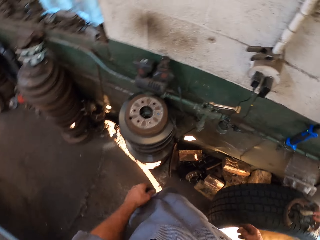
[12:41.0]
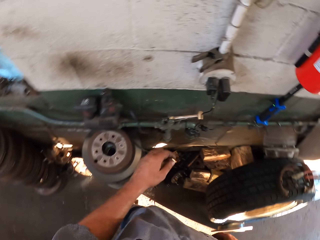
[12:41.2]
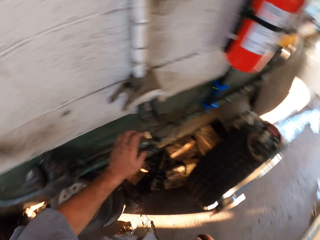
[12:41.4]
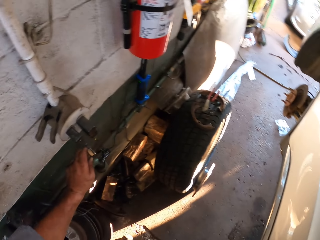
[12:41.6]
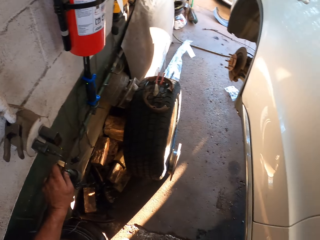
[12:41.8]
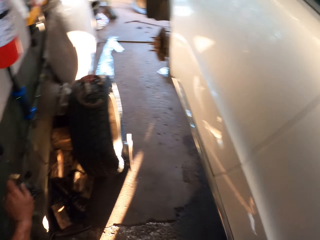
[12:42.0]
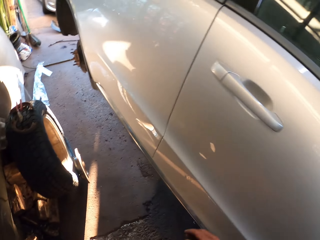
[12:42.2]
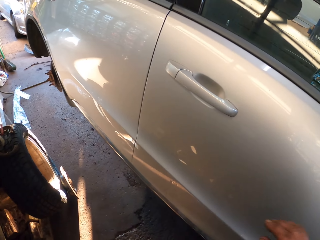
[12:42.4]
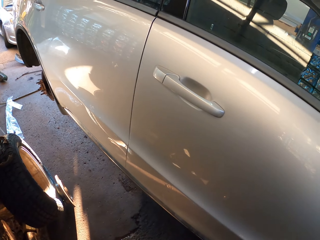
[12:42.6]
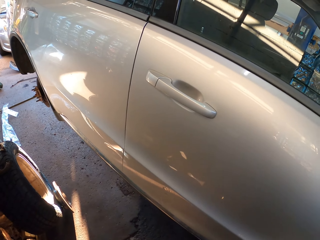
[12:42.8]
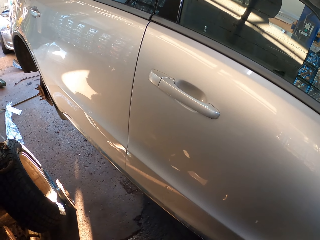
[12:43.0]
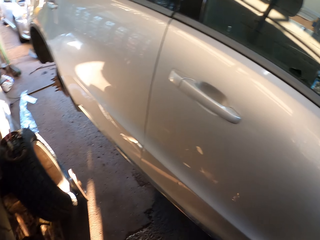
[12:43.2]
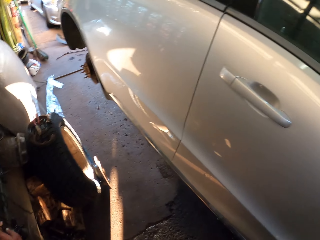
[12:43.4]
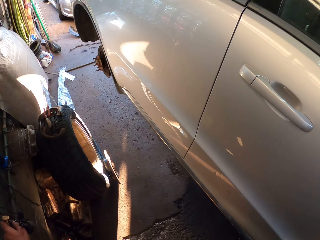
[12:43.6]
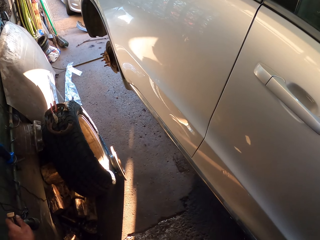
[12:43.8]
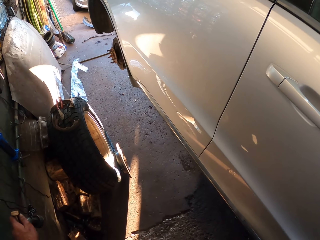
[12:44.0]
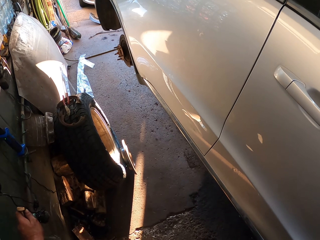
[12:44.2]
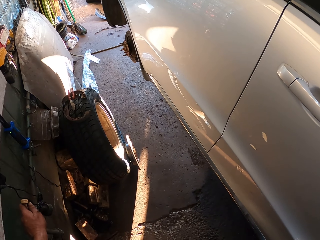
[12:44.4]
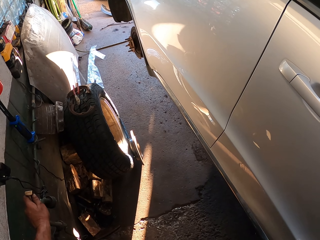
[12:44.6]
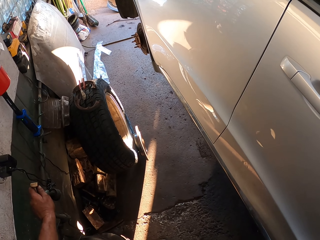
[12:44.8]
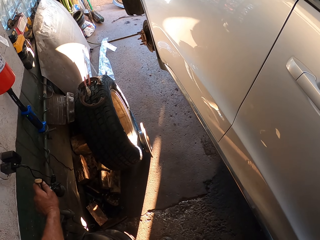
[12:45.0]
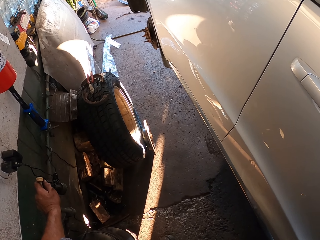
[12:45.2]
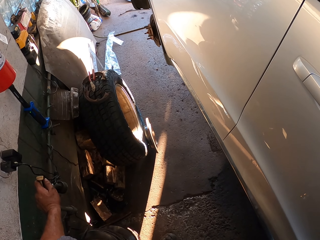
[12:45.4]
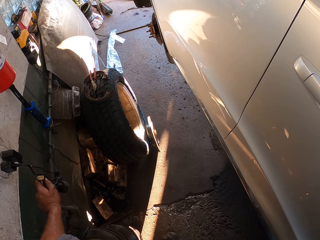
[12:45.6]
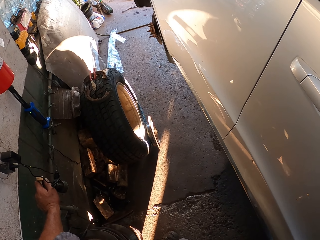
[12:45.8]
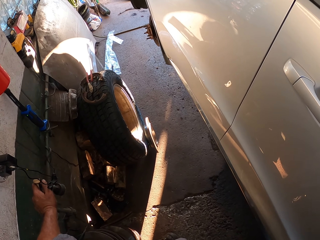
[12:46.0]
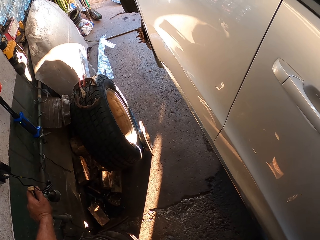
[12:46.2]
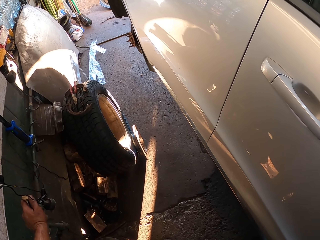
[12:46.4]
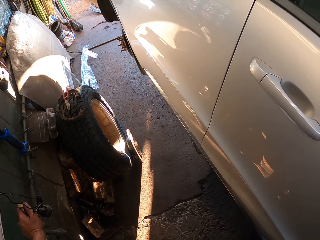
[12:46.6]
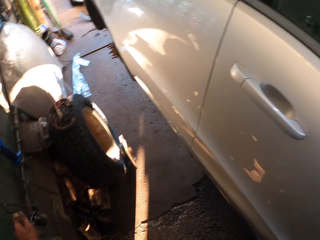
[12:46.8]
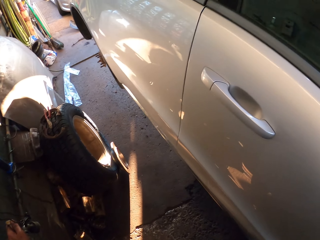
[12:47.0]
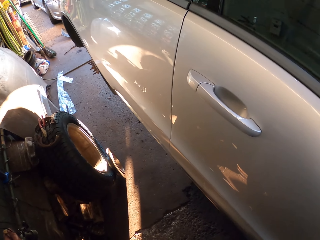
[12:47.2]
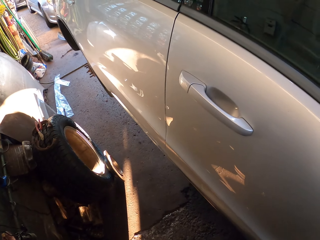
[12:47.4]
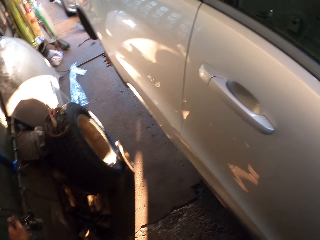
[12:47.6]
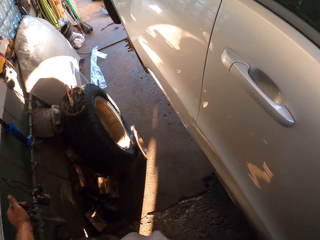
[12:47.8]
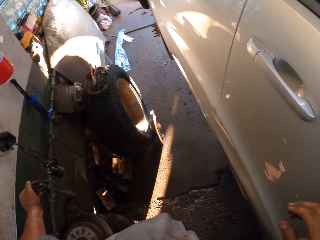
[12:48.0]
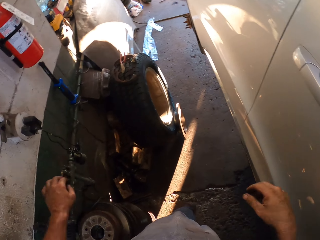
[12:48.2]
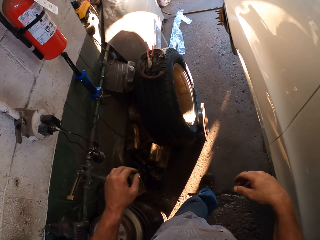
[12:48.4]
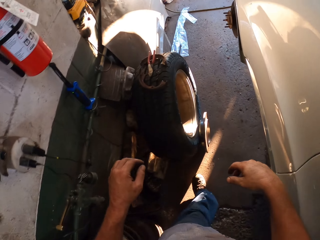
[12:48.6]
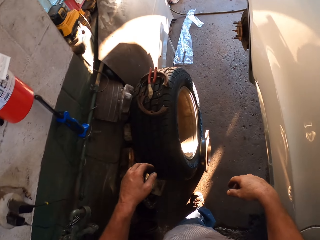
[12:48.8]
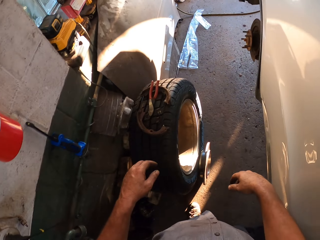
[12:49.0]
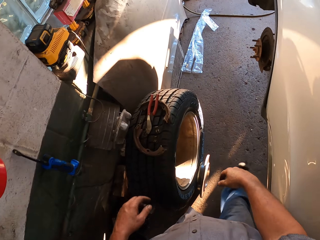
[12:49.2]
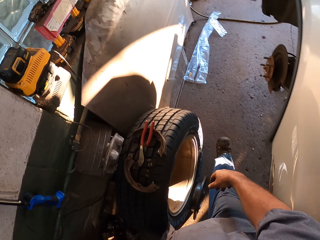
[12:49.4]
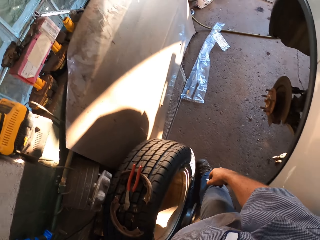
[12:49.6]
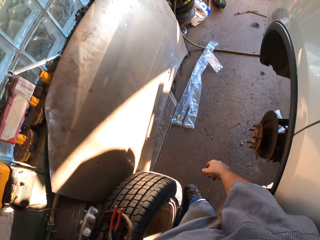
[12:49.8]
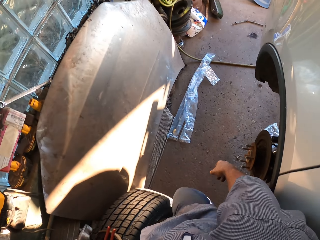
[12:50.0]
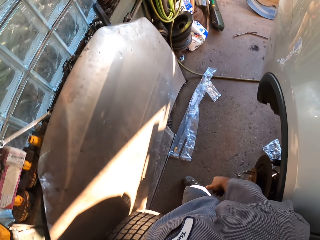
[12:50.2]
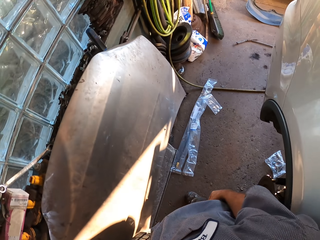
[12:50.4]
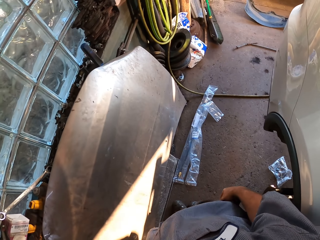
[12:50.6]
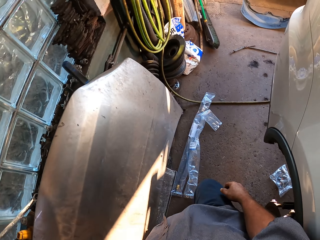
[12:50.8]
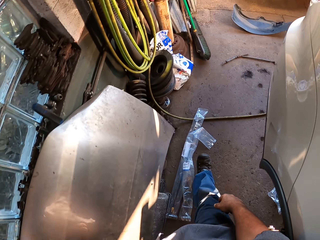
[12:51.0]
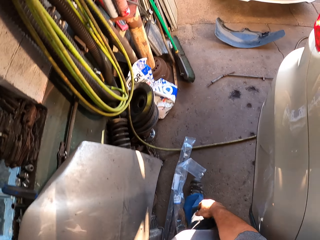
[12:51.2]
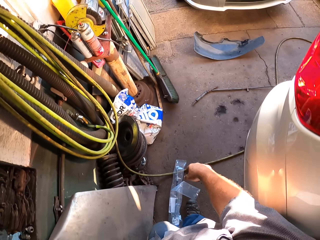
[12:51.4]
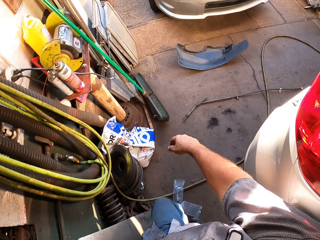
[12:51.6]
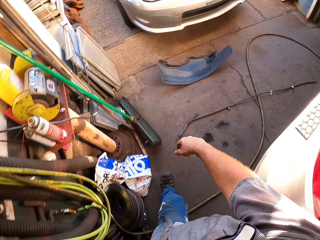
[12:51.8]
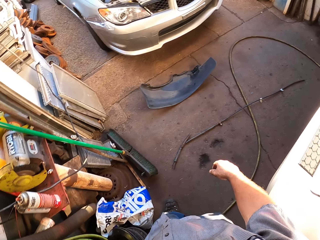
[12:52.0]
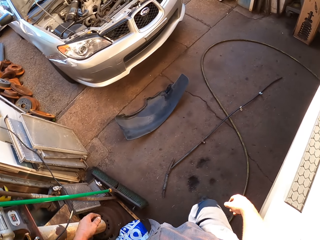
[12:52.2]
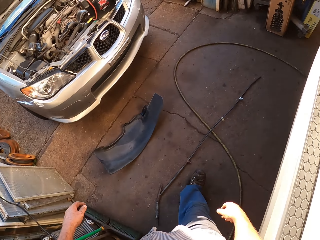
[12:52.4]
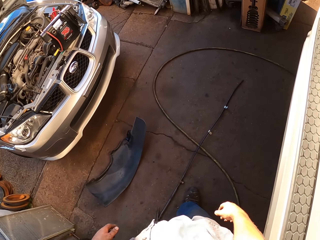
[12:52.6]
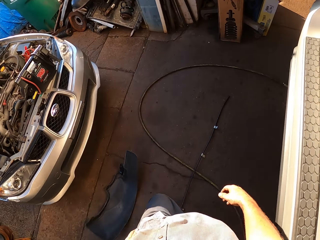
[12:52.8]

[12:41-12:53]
The camera wearer holds the tap. They look at the car. They touch a wire with the left hand. They walk around the car.

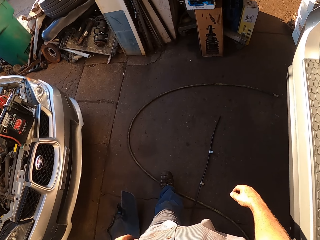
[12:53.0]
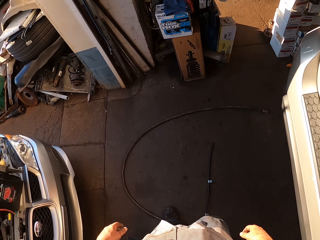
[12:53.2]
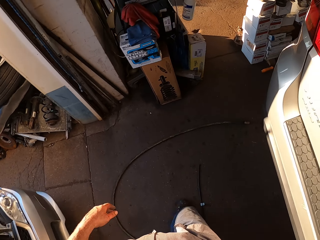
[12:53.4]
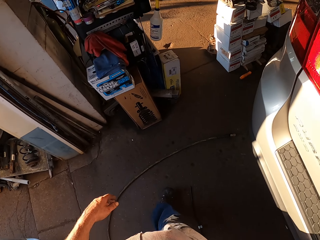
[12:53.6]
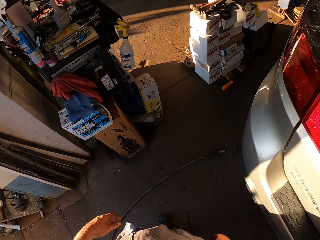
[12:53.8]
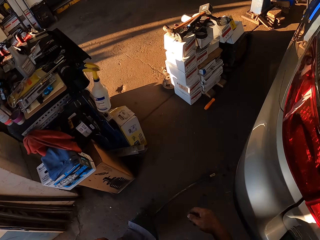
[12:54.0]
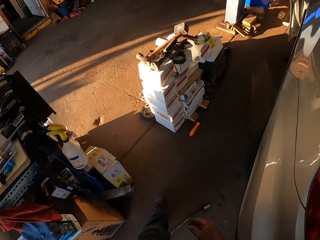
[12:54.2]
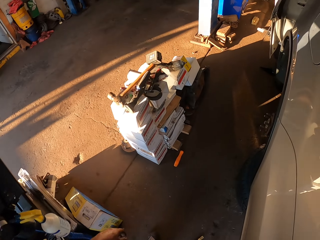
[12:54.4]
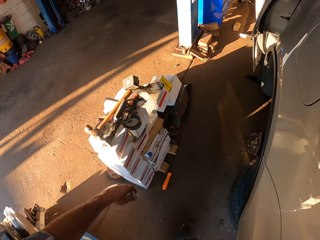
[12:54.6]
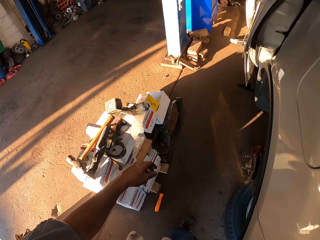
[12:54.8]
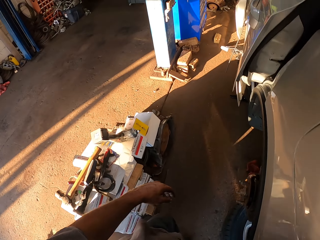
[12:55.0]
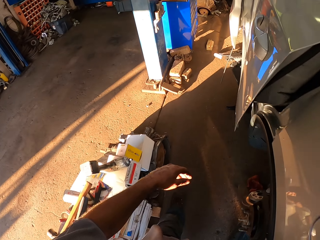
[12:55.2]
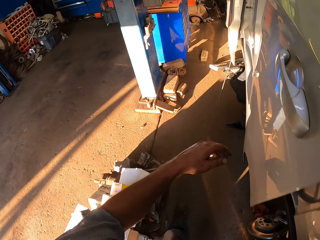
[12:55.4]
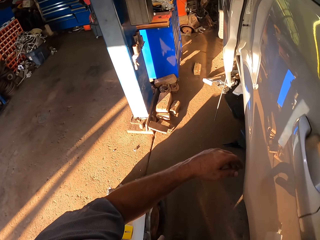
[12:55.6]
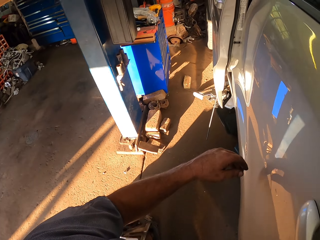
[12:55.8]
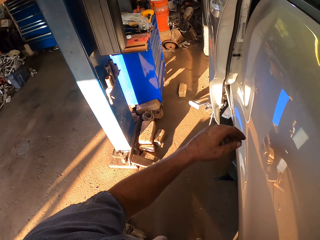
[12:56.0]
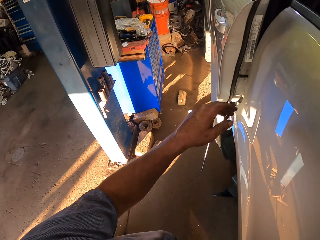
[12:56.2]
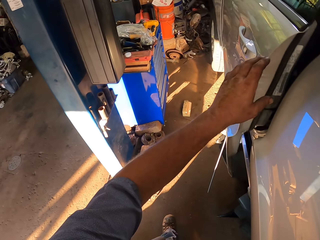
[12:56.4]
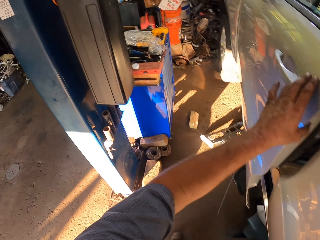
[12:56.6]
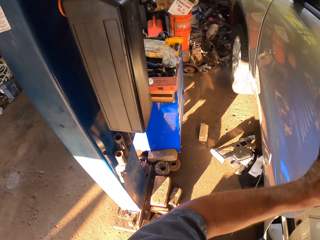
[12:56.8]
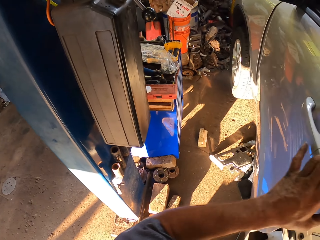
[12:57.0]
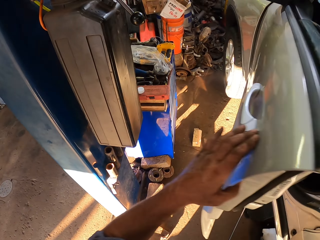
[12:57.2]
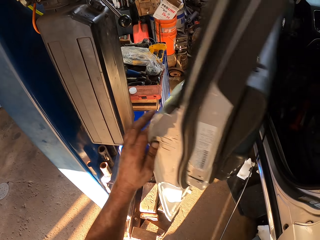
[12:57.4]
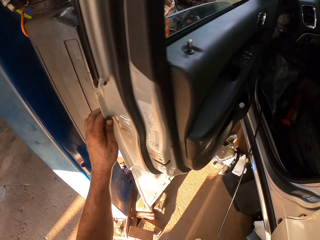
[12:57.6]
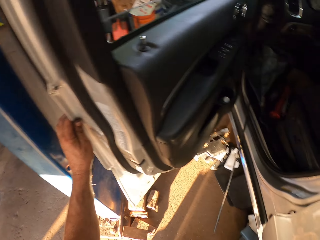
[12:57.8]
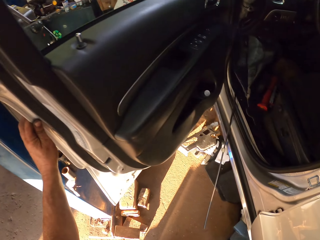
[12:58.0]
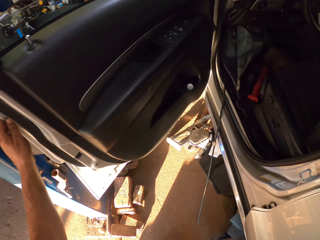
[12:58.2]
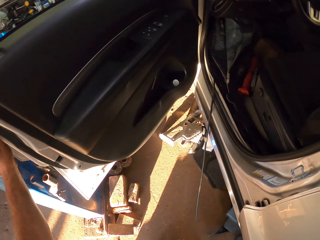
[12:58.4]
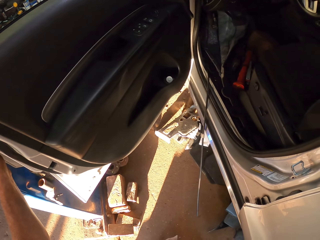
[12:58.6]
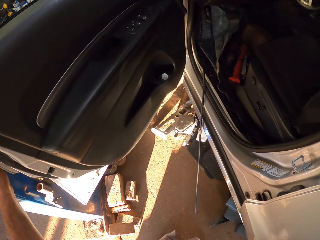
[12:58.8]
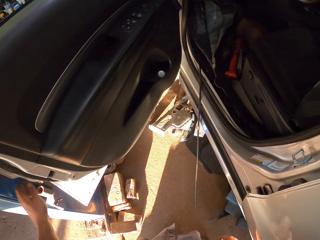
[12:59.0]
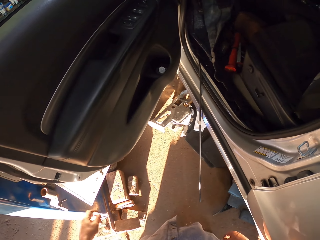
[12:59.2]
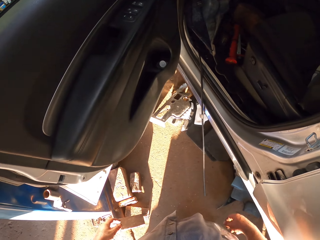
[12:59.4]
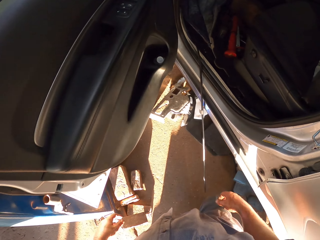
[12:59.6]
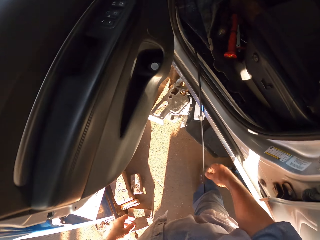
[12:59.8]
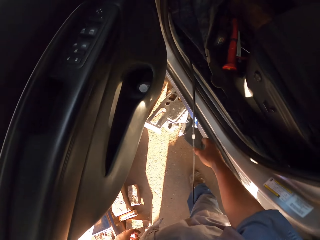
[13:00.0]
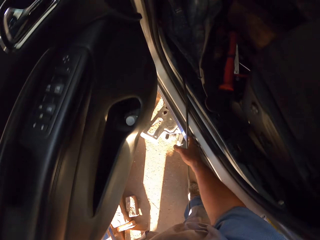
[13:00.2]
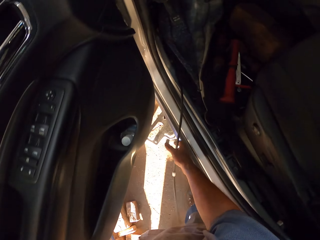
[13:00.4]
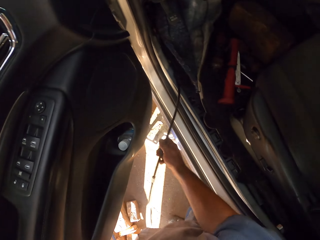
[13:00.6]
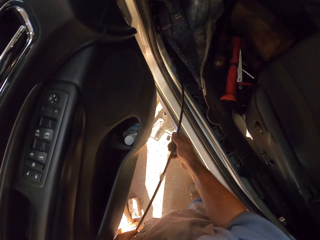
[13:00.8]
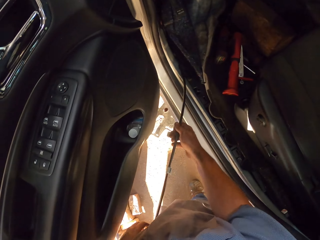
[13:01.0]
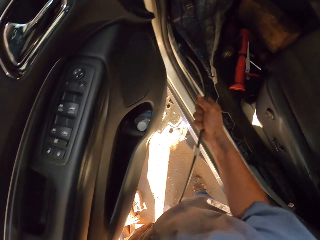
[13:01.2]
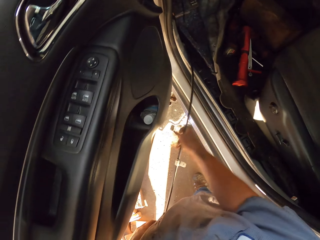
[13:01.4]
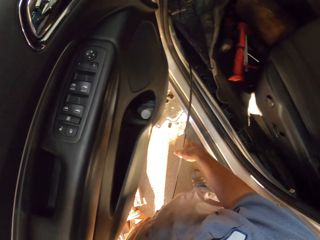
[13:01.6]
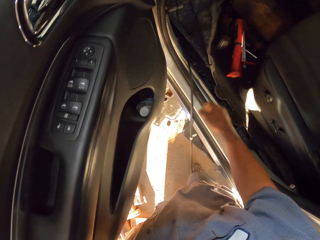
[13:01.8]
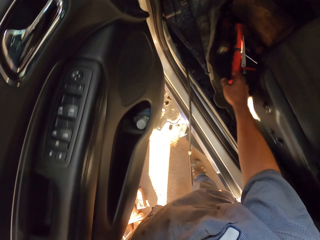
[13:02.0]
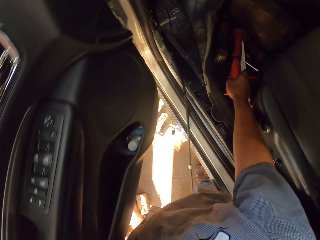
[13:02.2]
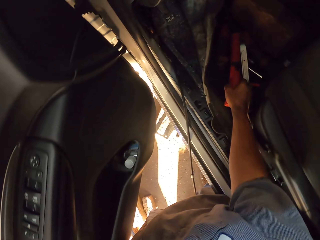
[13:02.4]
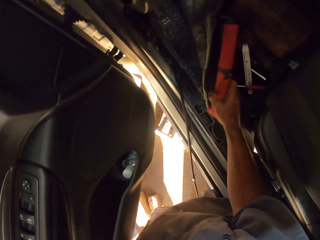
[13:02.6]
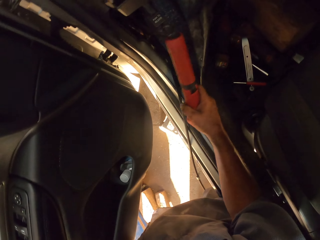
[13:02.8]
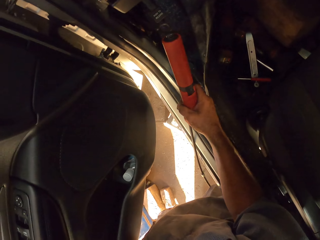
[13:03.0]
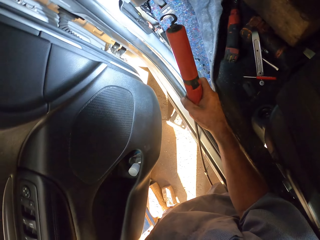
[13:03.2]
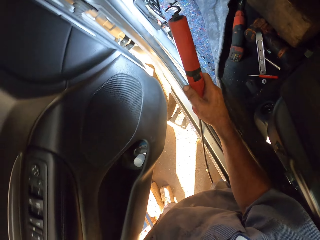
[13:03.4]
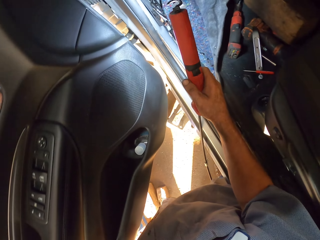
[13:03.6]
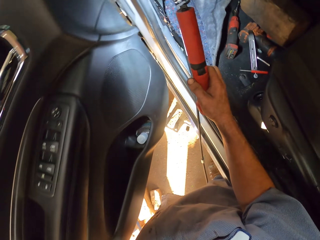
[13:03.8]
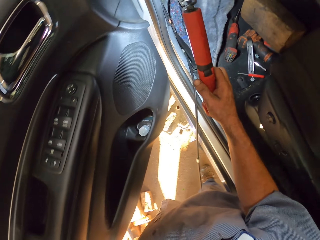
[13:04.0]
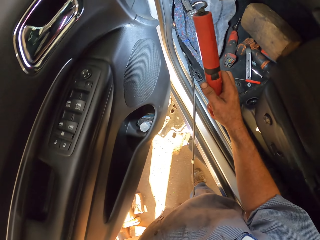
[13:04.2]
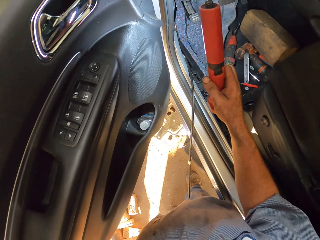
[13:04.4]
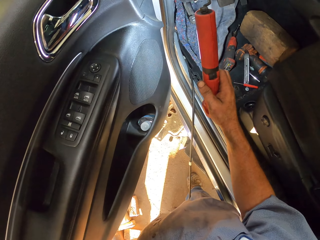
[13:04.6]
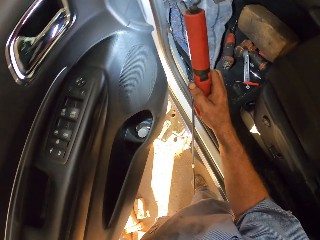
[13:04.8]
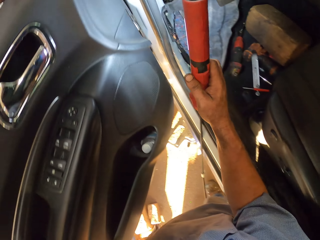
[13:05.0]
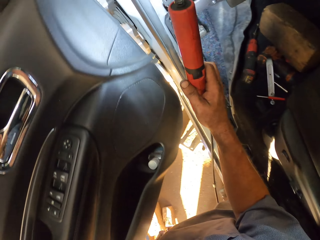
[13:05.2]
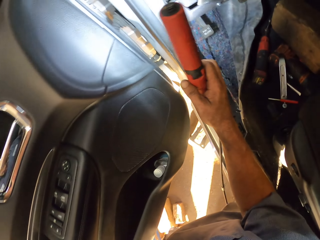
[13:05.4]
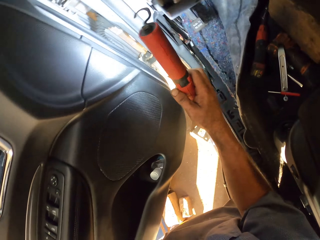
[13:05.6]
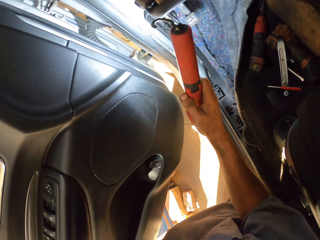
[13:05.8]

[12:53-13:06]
The camera wearer opens the door. They look inside the car. They touch the cable. They hold the cable. They pick up the torch with the right hand. They hold the torch. They switch on the torch. They look at the door.
